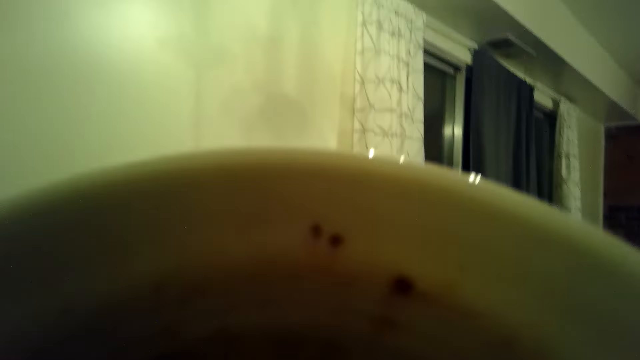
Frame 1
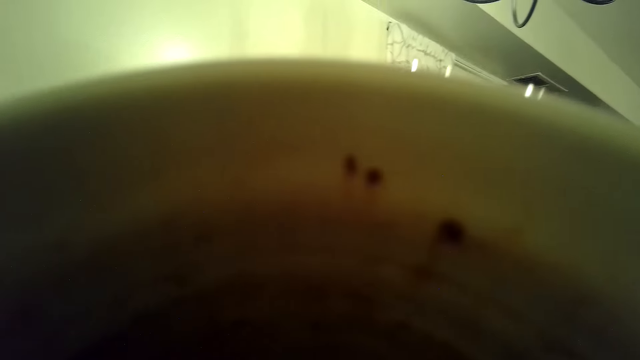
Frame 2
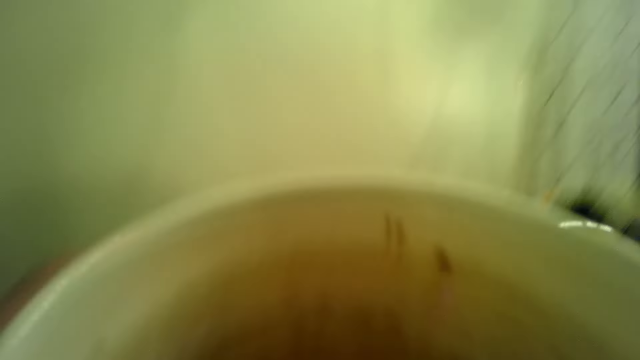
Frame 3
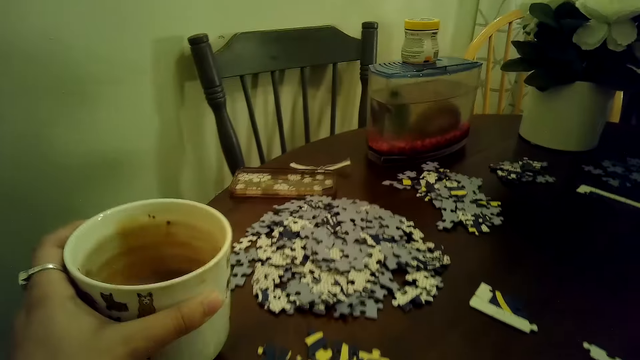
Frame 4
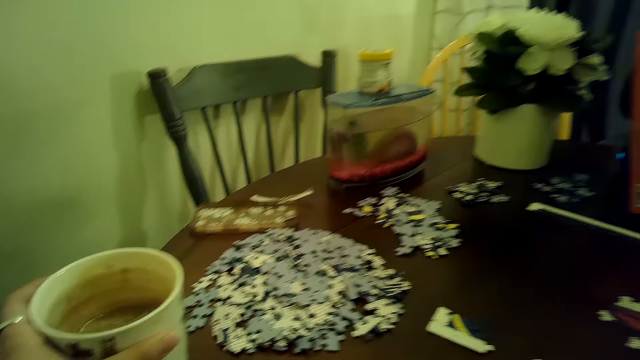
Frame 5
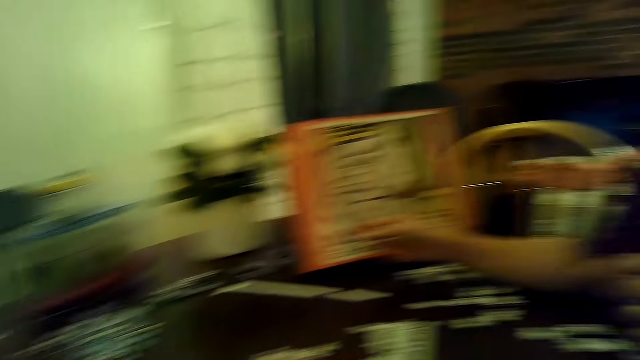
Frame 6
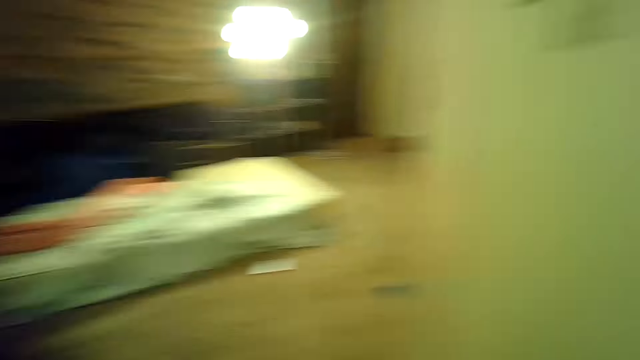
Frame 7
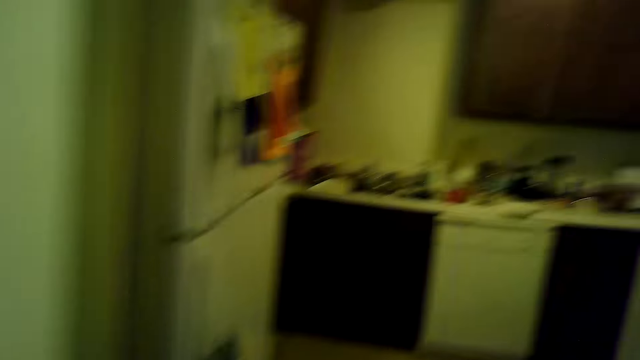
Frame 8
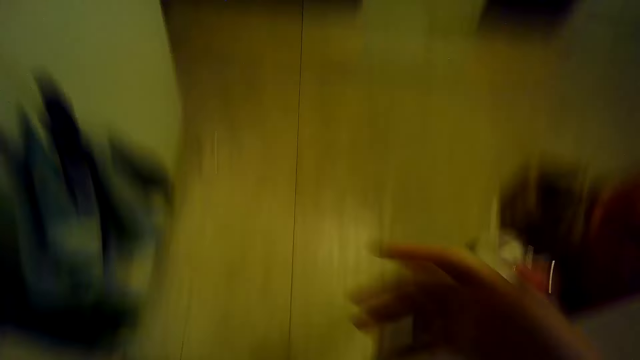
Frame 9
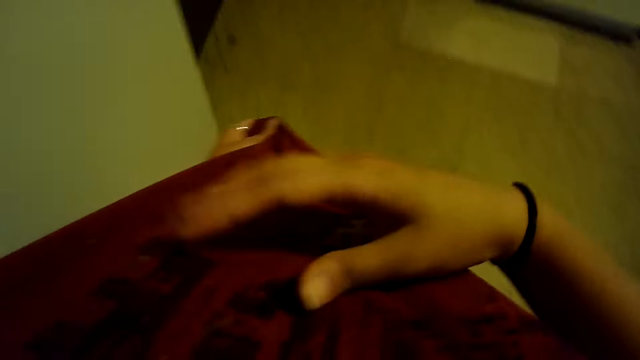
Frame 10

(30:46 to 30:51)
The camera wearer drops the cup of tea on the table with her left hand. She walks around. She grabs her top with her left hand. She touches her top with her right hand.

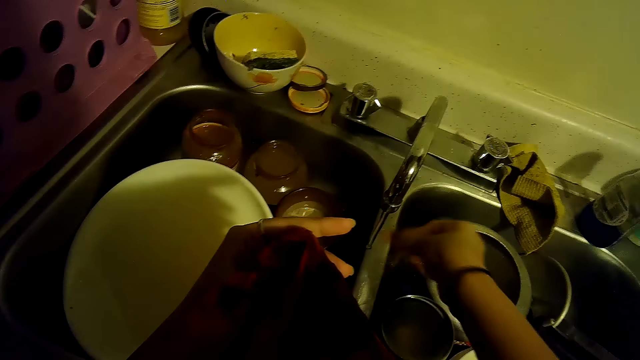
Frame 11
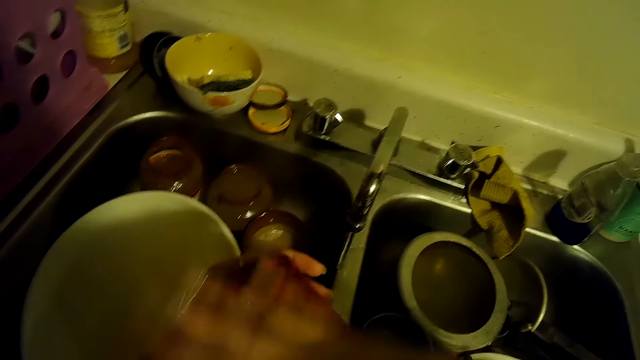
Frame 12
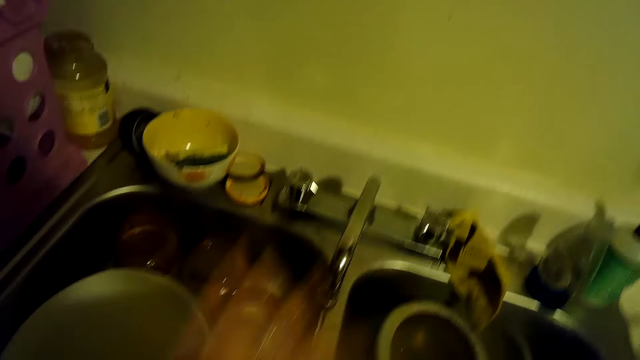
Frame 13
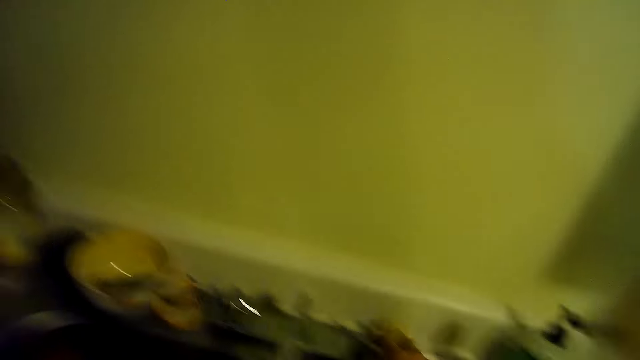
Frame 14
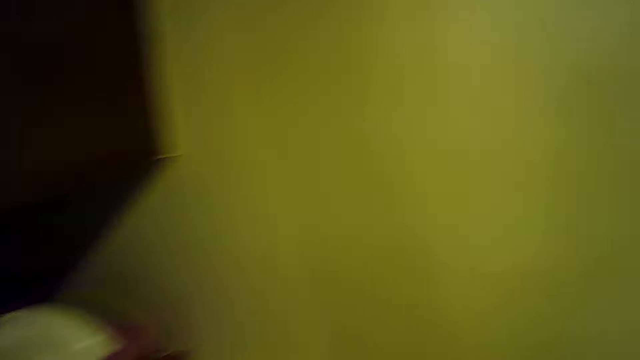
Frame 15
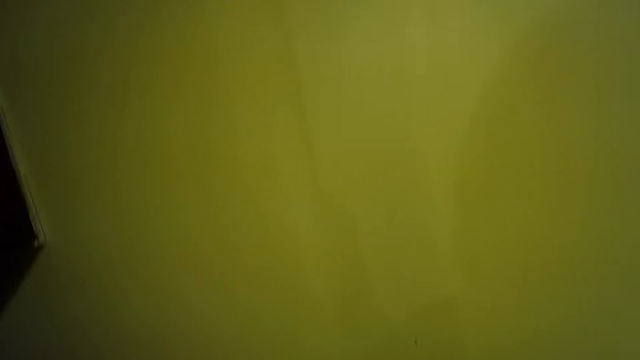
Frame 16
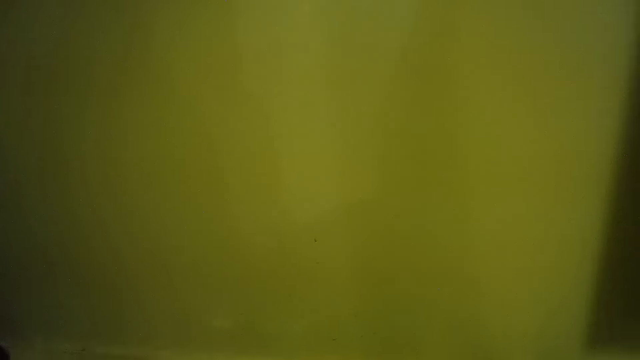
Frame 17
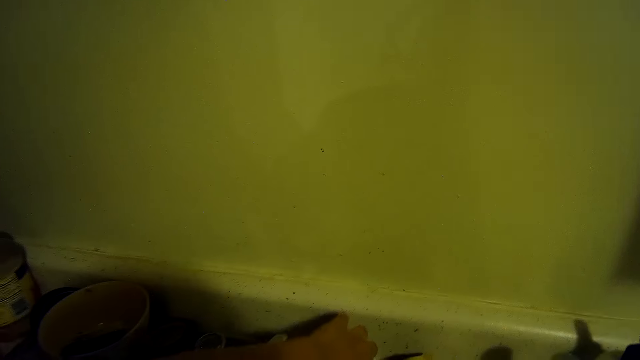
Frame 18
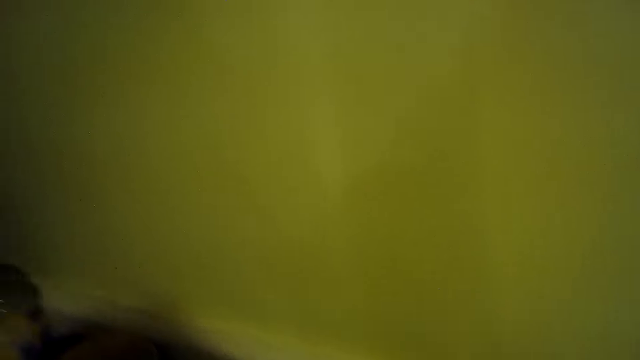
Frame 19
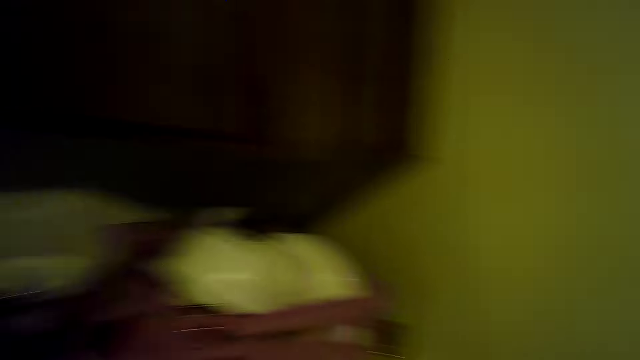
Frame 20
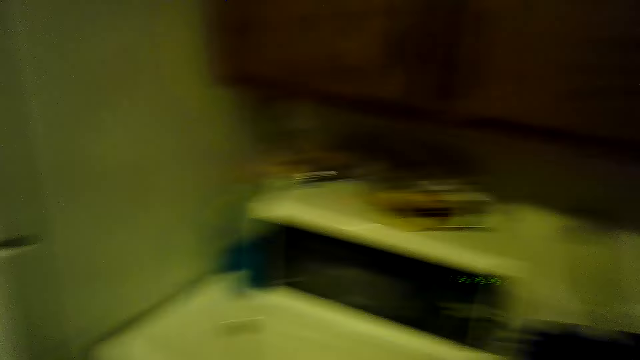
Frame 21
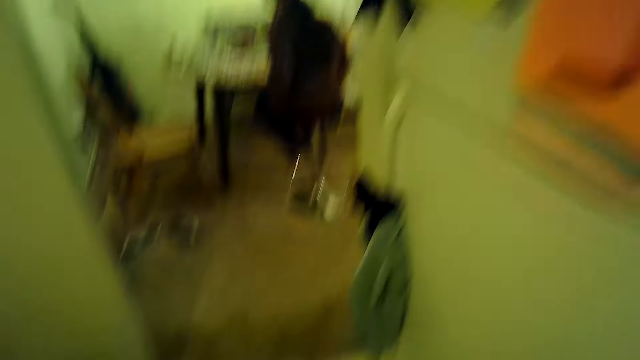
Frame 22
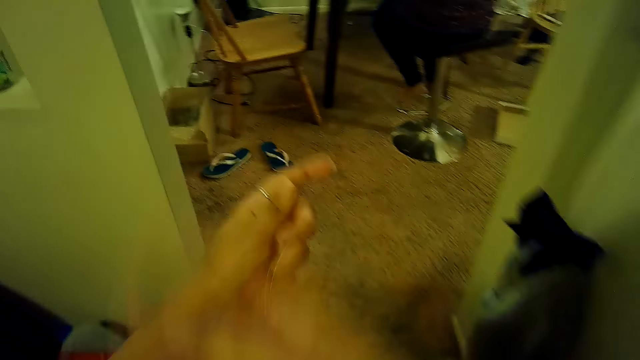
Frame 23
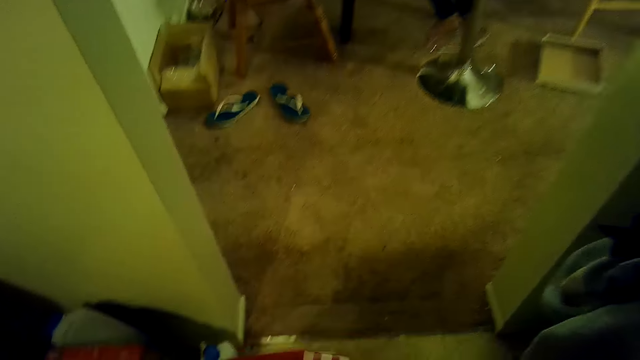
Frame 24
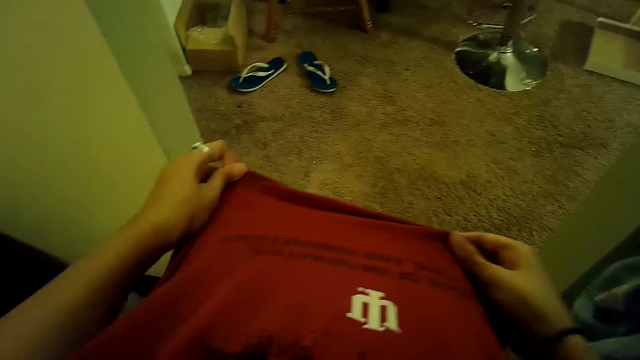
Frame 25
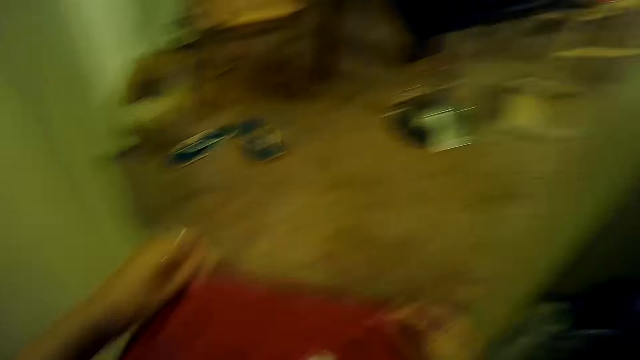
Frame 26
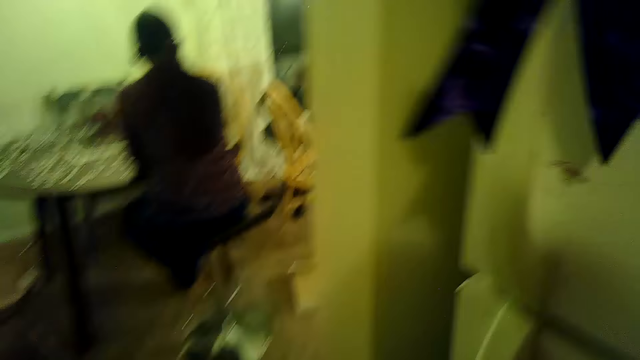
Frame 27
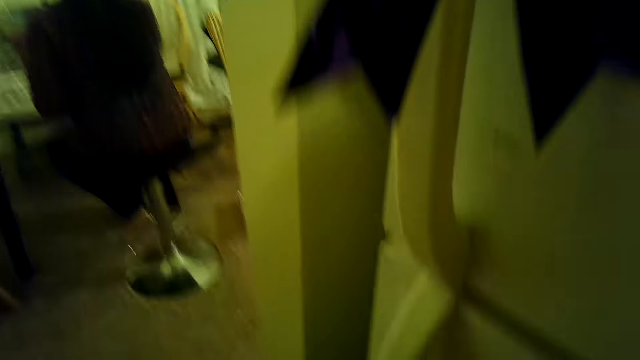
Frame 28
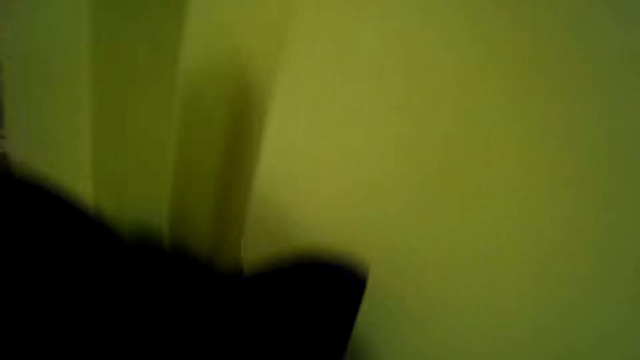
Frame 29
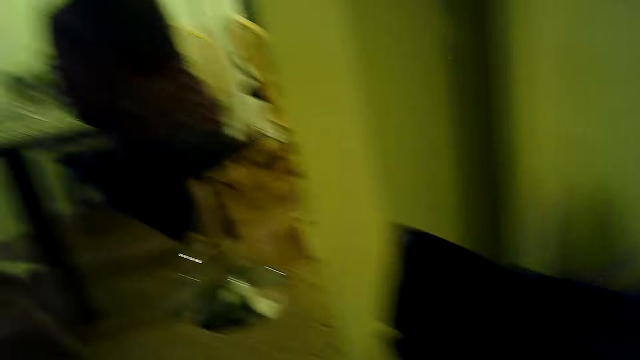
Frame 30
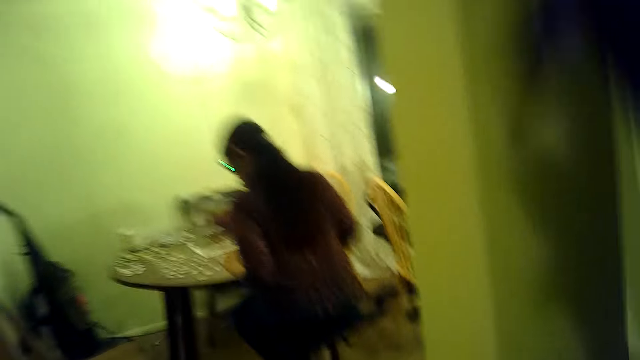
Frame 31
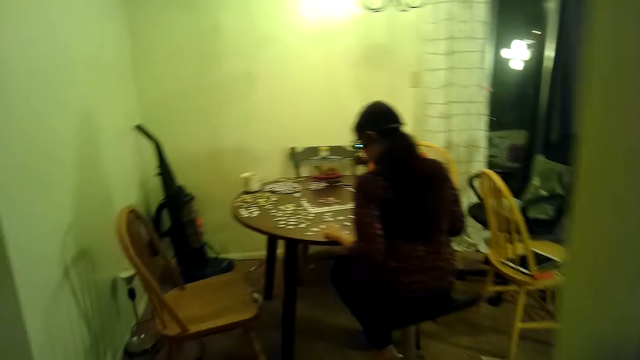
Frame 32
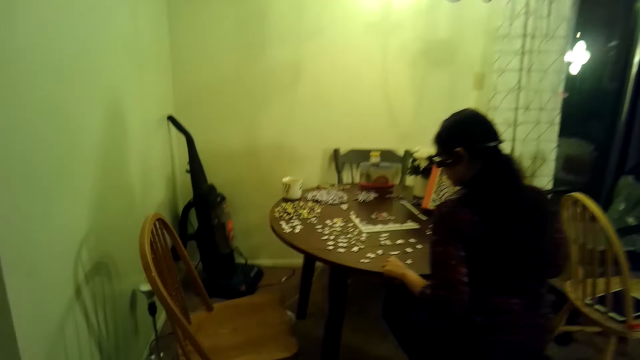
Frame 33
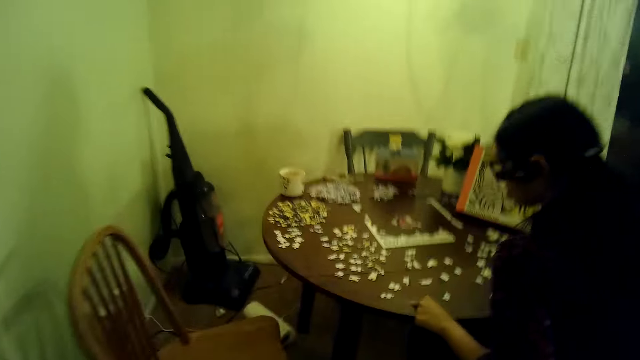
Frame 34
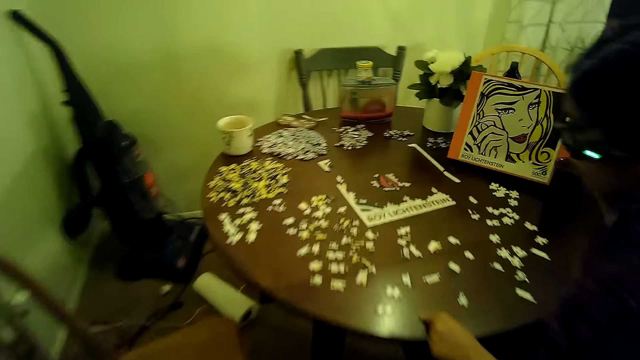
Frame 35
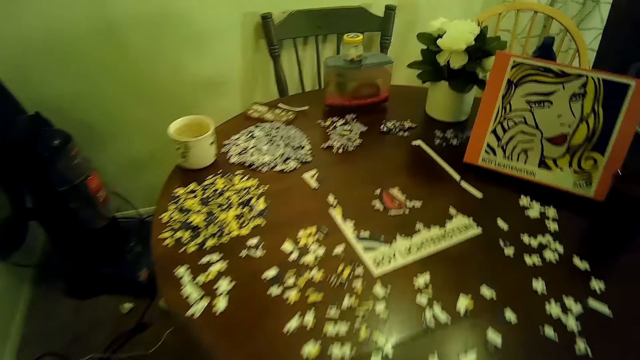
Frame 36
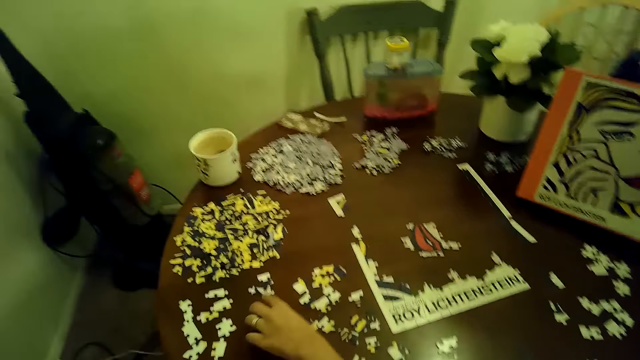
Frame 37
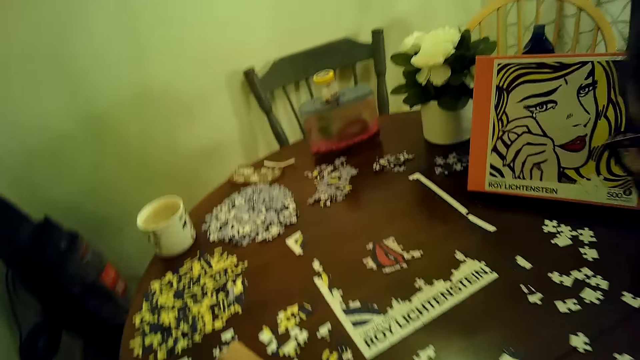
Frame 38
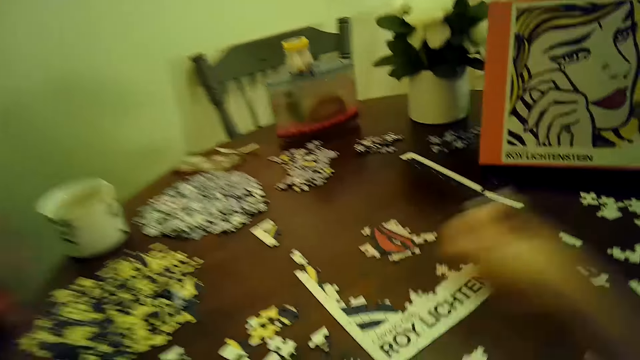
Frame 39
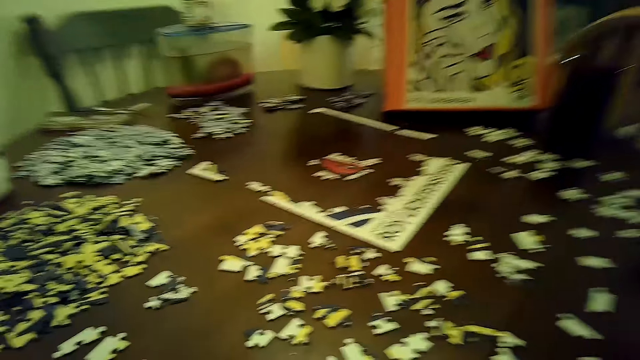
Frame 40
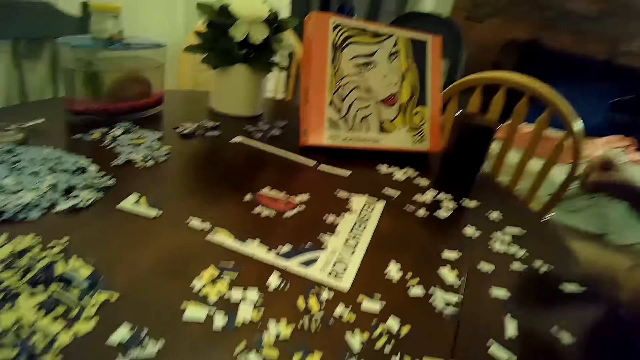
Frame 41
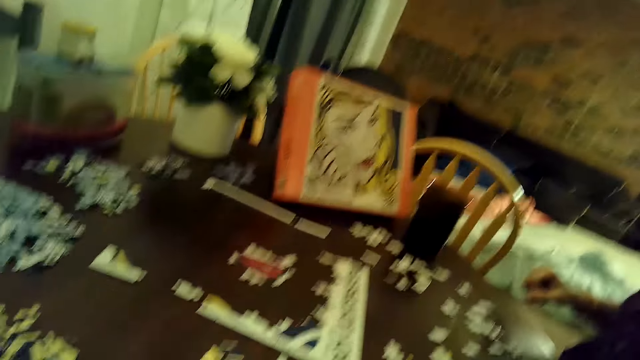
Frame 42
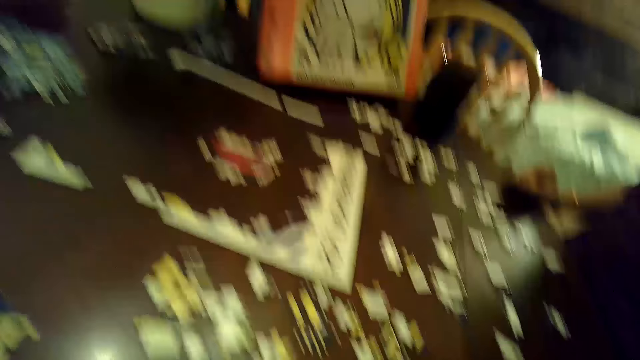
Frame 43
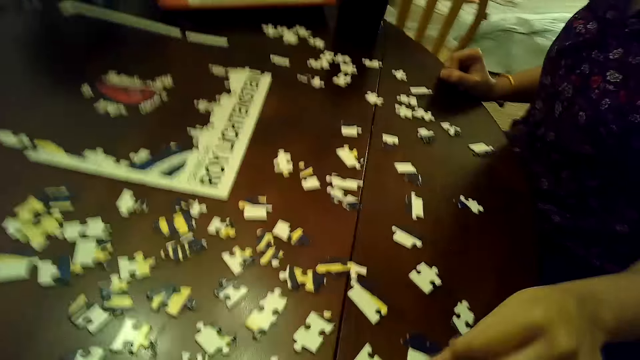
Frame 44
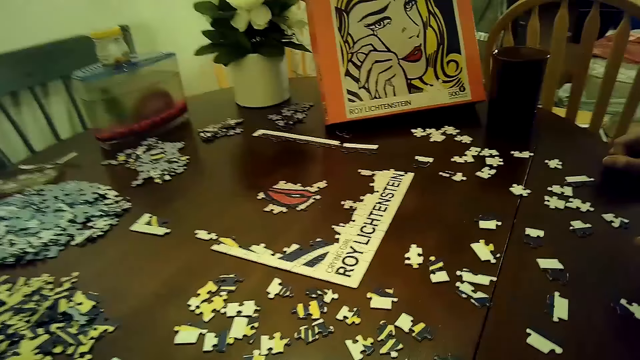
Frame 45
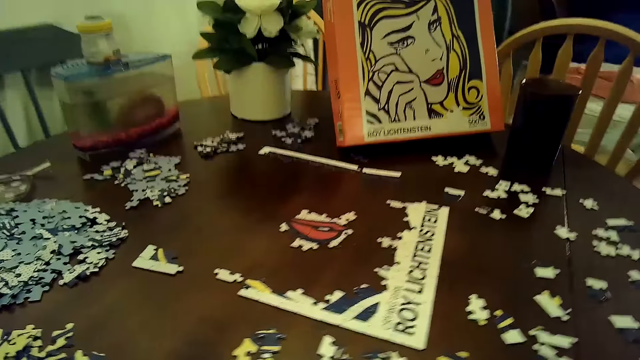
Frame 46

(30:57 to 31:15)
The camera wearer wipes her top with her right hand. She turns off the tap with her right hand. She walks around. She wipes her top with her right hand. She releases her top in her left hand. She grabs her top with both hands. She looks at a cloth. She walks around. A woman picks up a puzzle piece from the table with her left hand. The camera wearer sits down. The woman drops the puzzle piece on the table with her left hand.
